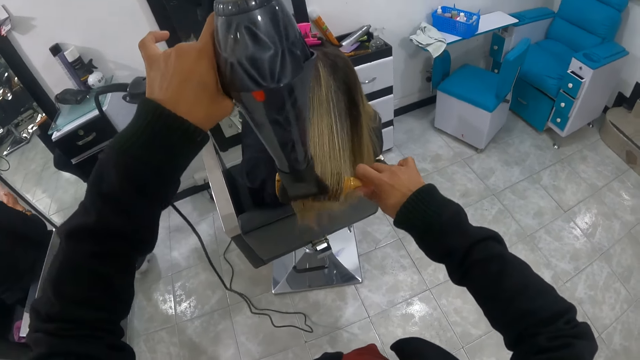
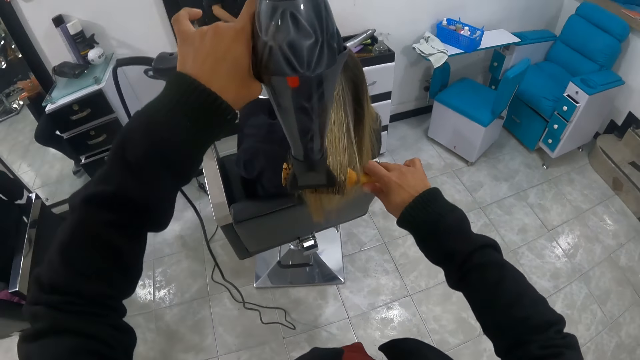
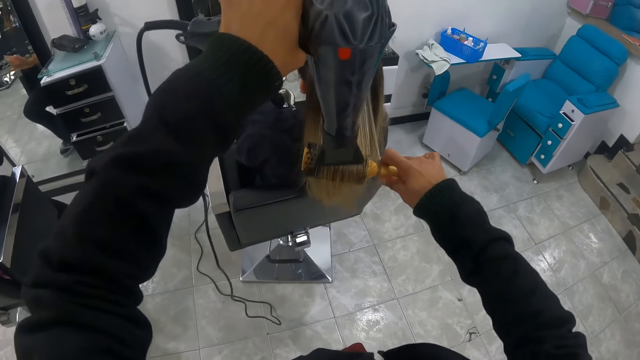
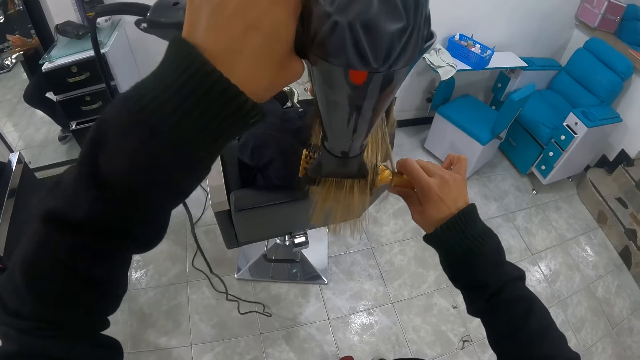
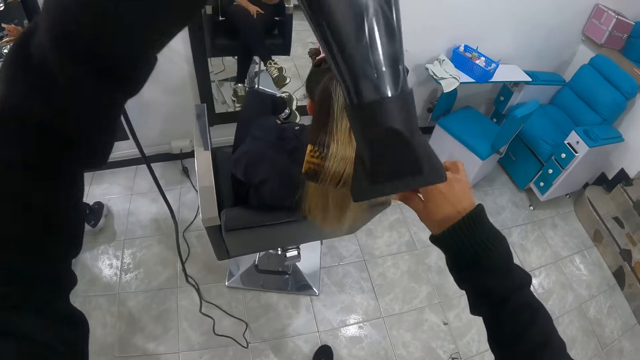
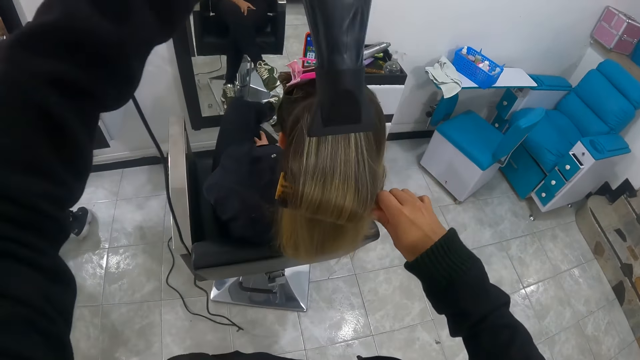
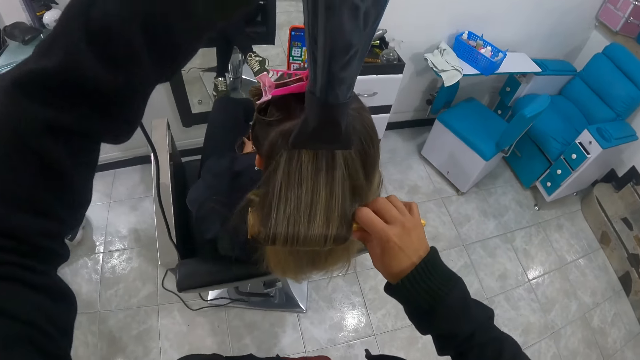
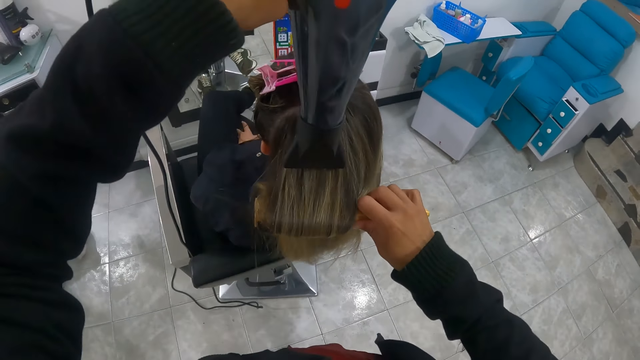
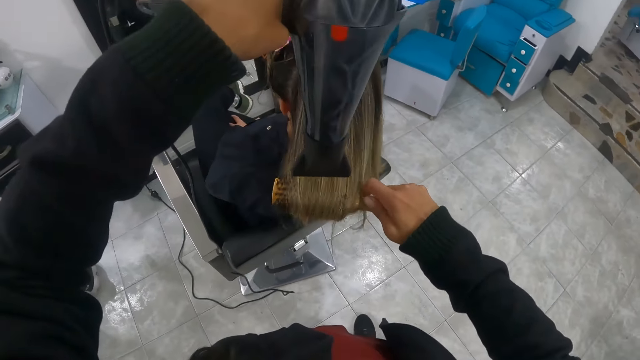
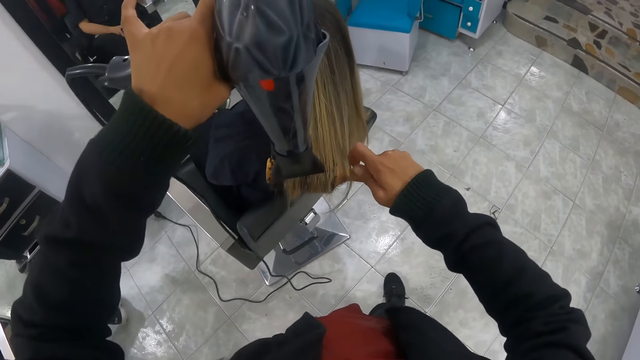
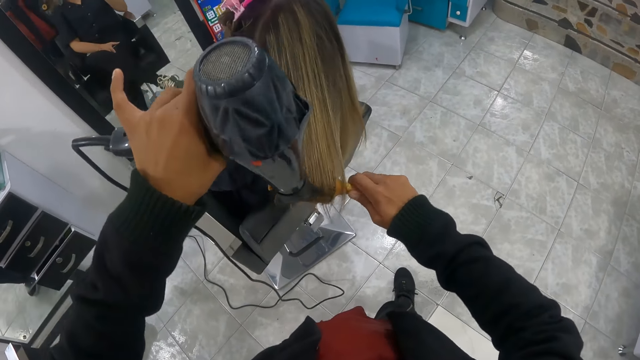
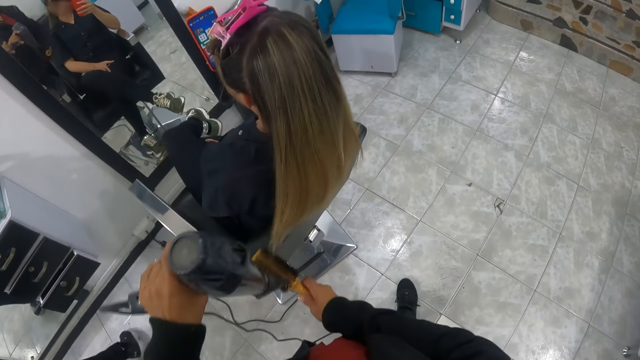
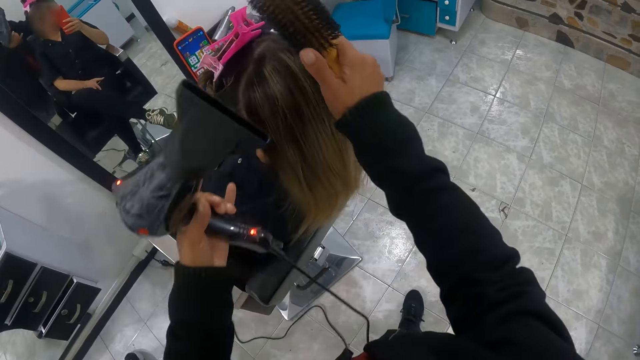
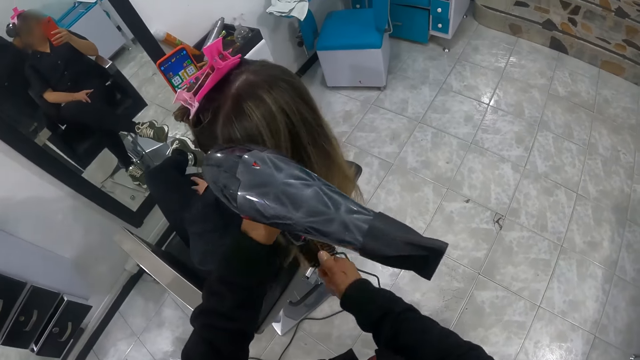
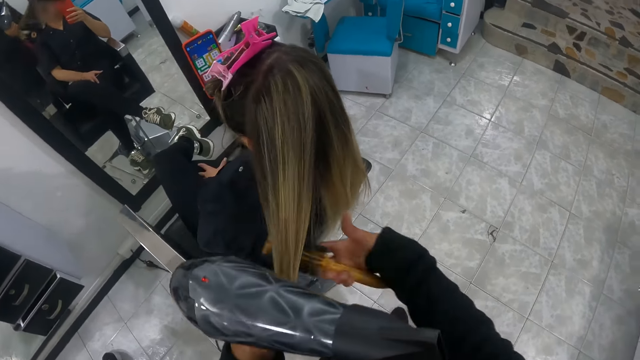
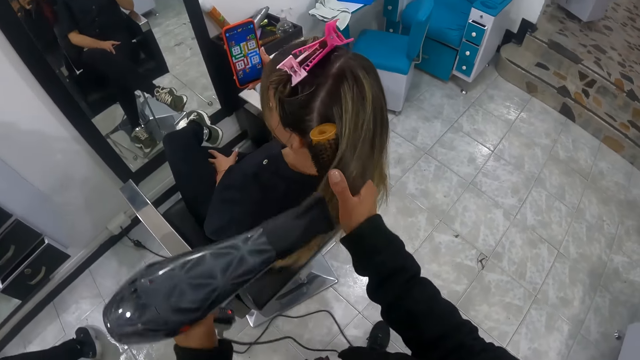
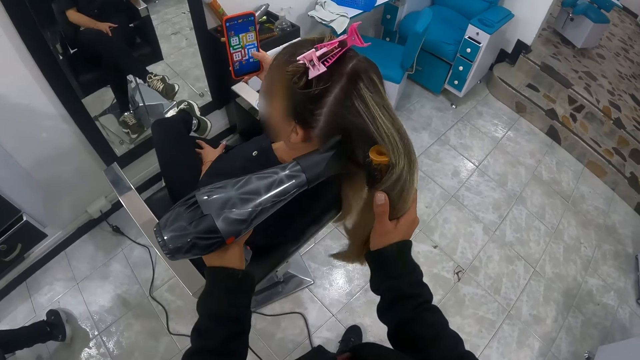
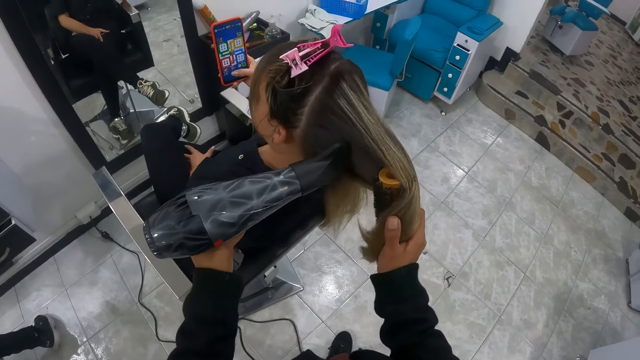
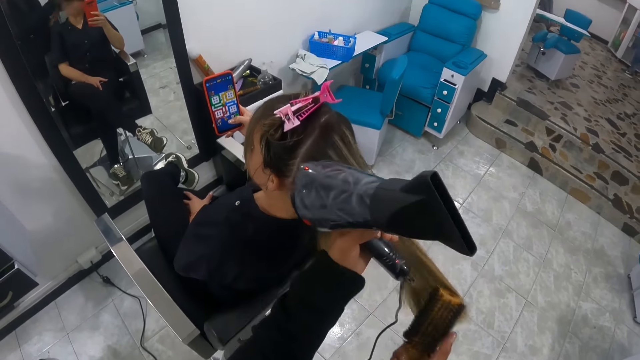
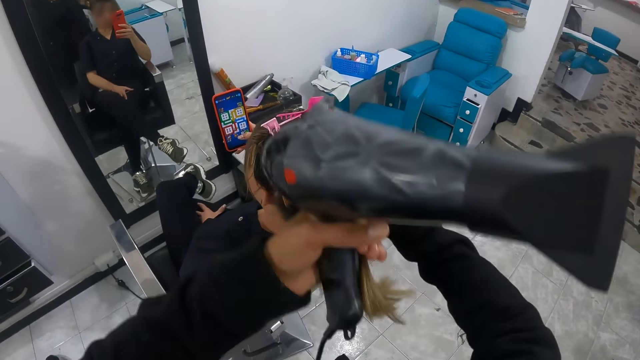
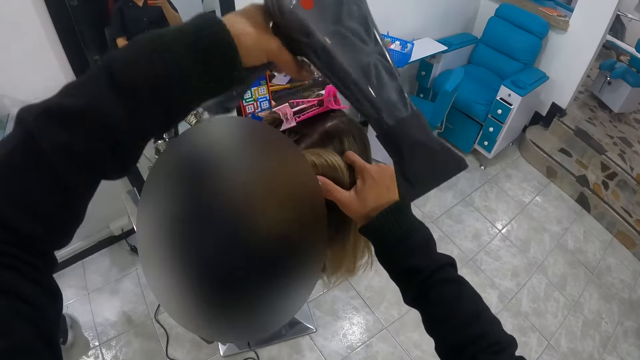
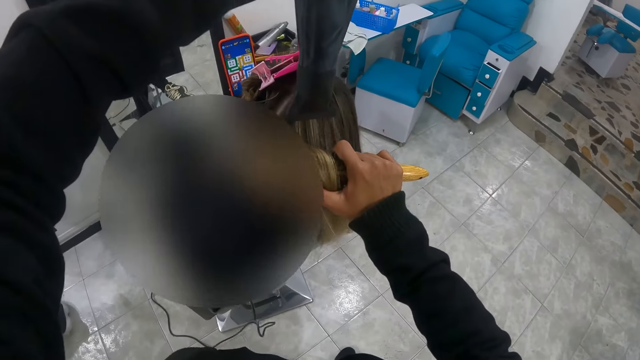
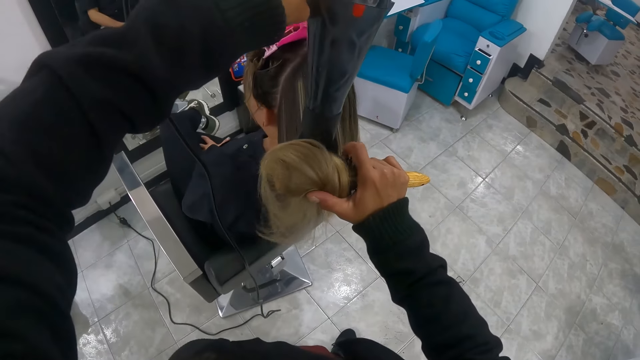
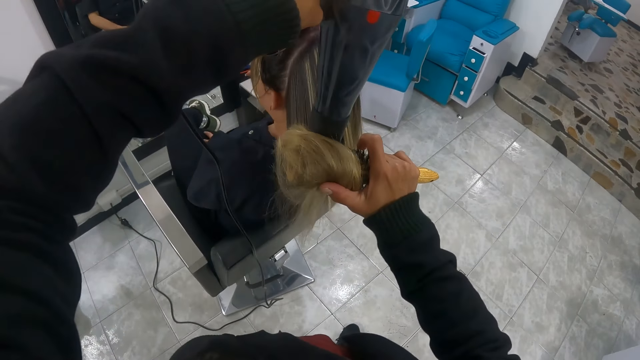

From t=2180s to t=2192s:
A person holds something with both hands. The camera wearer removes the blow dry machine from the hair. She blows the hair using the blow dry machine in her left hand. She removes the blow dry machine from the hair with her left hand. She removes a straightener from the hair with her right hand. She straightens the hair with the straightener in her right hand. She pulls the hair with her left hand. She places the straightener on the hair with her right hand. She places the blow dry machine on the hair using her left hand. She pulls the straightening machine on the hair with her right hand. She holds the hair with her left hand. She removes the blow dry machine from the hair with her left hand. She removes the straightener from the hair with her right hand. She folds the hair on the hair straightener with both hands. She blows the hair using the blow dry machine with her left hand.

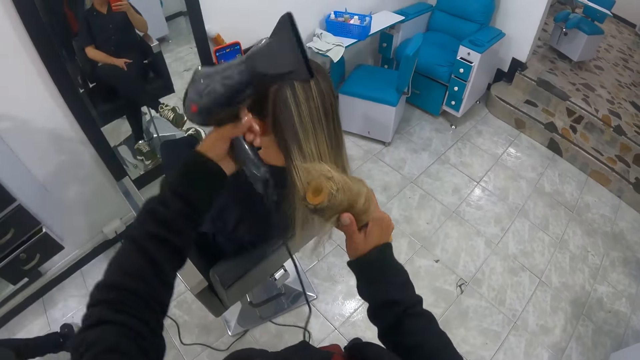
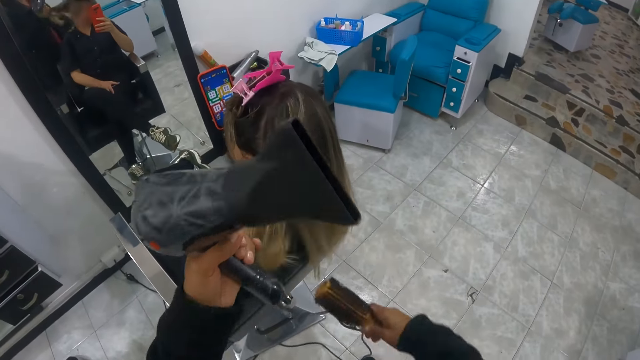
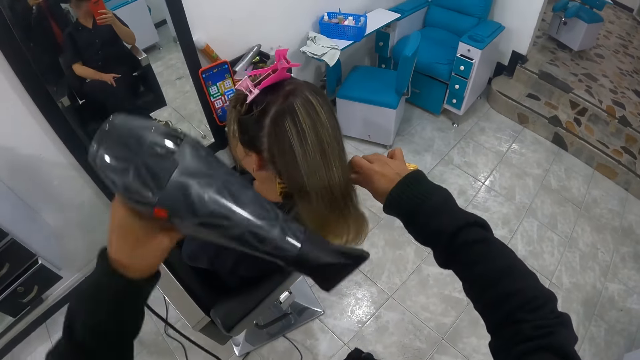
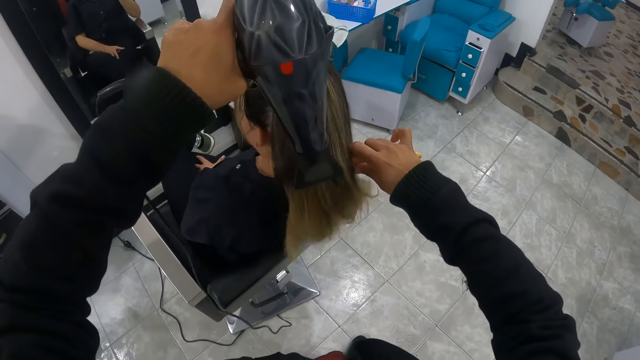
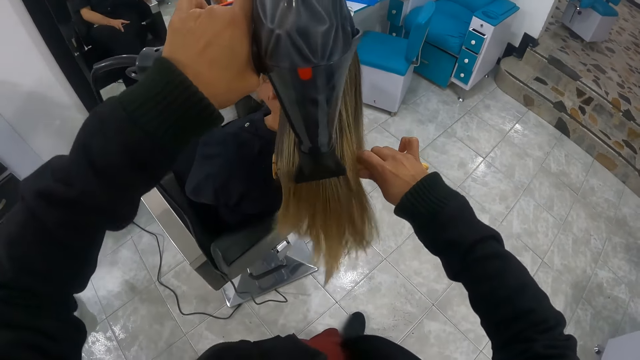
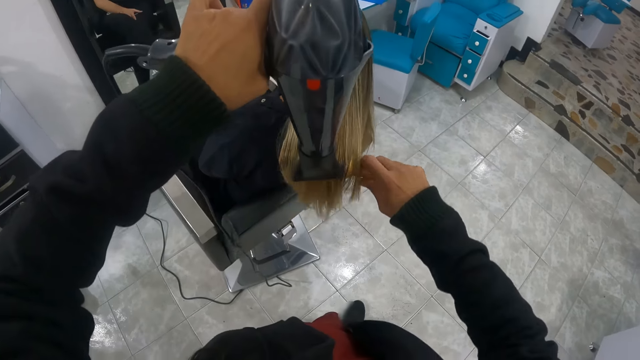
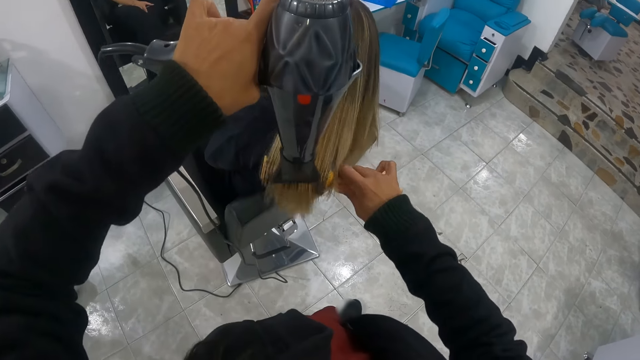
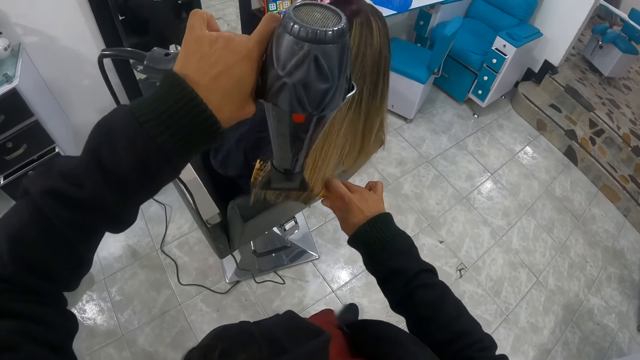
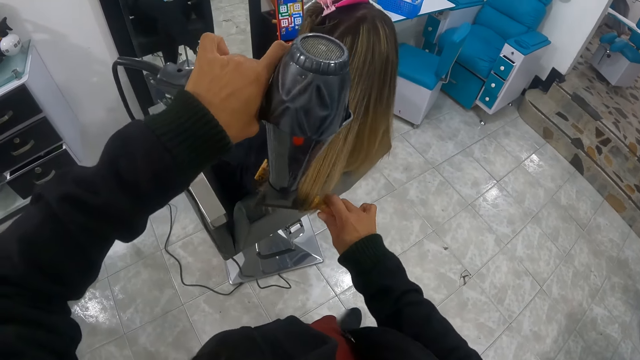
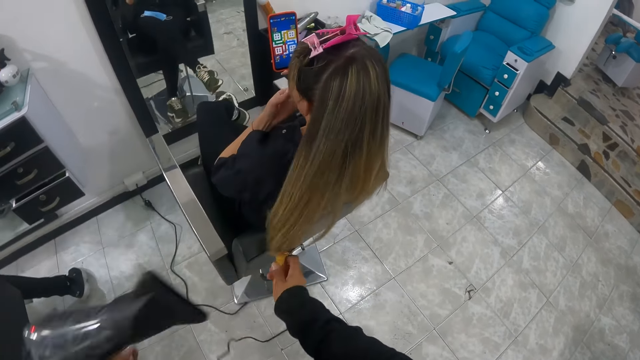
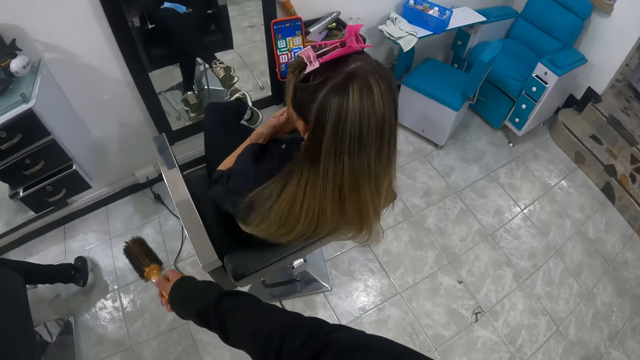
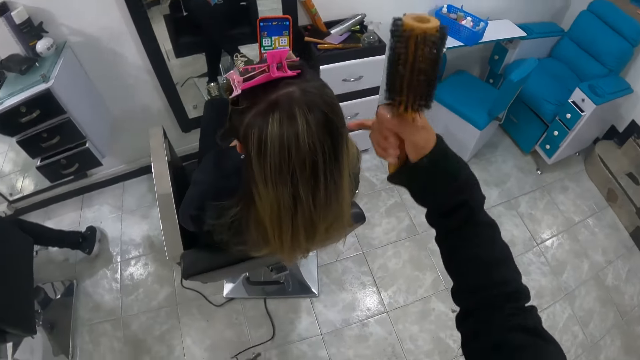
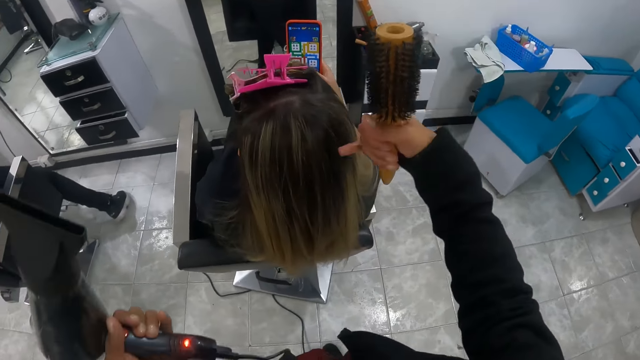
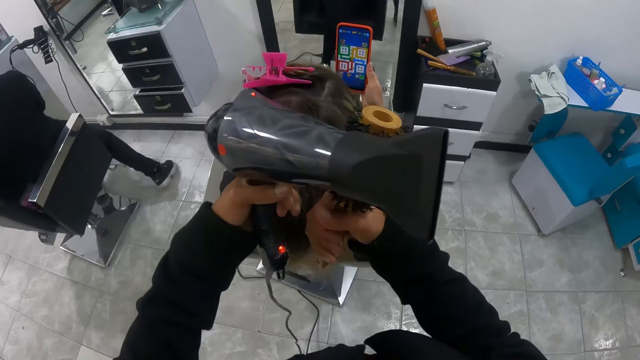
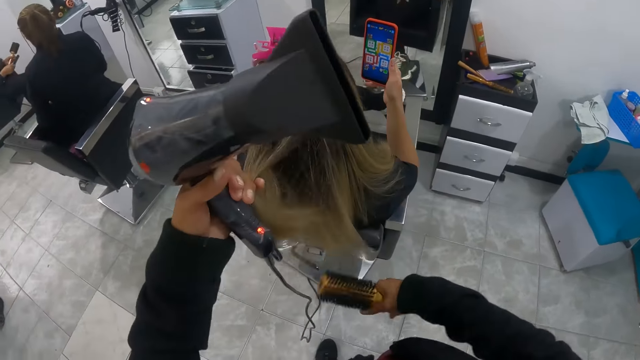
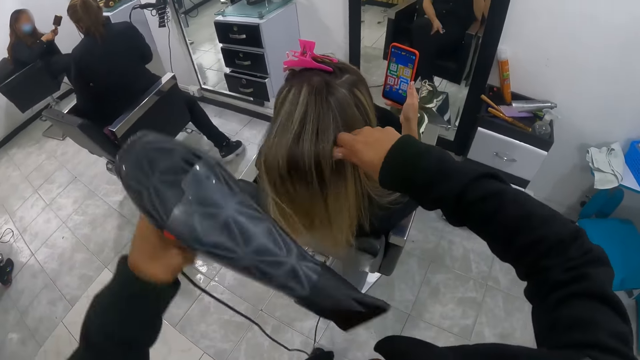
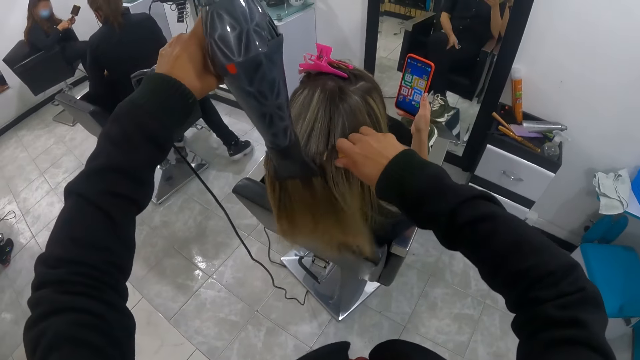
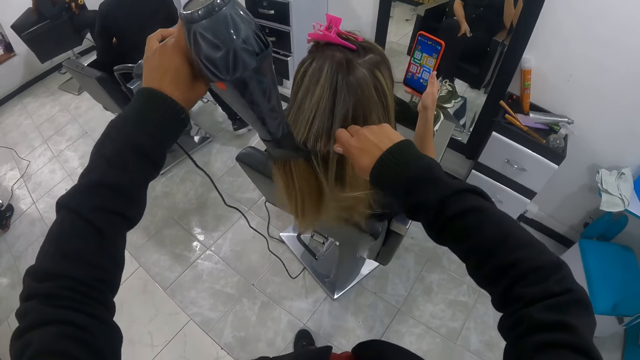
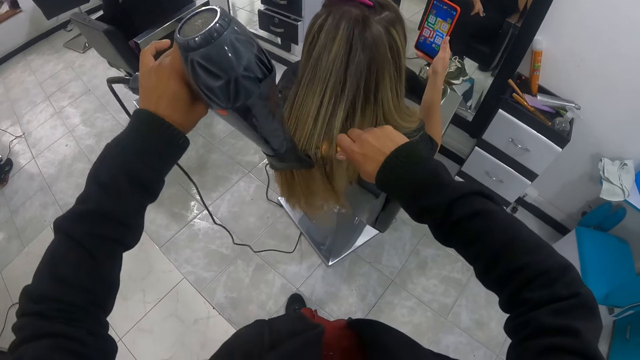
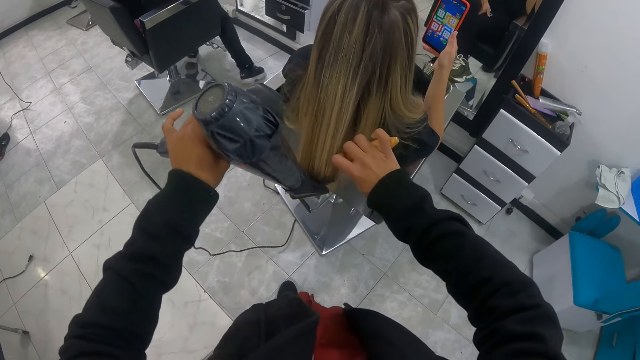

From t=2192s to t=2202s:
The camera wearer removes the blow dry machine from the hair. She holds the hair with her left hand. She holds the hair with a straightener in her right hand. She blows the hair using the blow dry machine in her left hand. She straightens the hair edges with the straightener in her right hand. She blows the hair edges with the blow dry machine. She removes the blow dry machine from the hair with her left hand. She removes the straightener from the hair with her right hand. A person touches her chin with her left hand. The camera wearer straightens the hair with her right hand's small finger. She puts the hair straightener under the hair with her right hand. Another person holds something with both hands. The camera wearer blows the hair using the blow dry machine in her left hand. The first person holds her phone up with her right hand.
